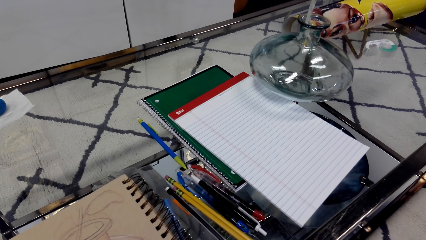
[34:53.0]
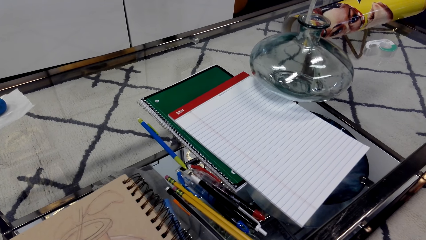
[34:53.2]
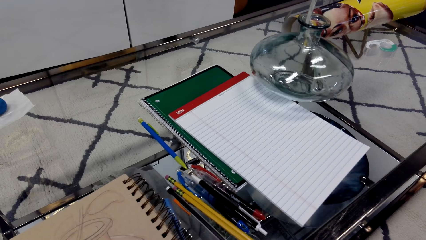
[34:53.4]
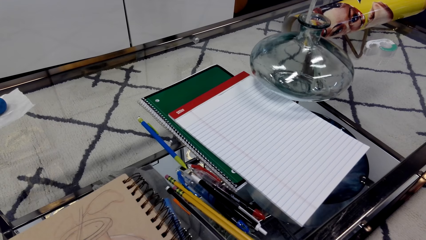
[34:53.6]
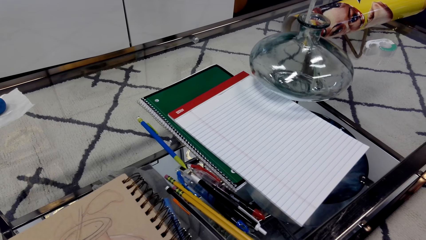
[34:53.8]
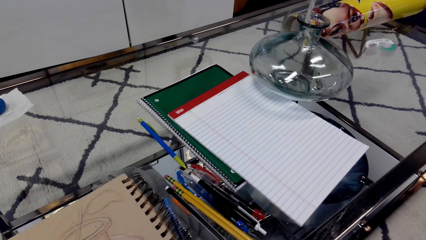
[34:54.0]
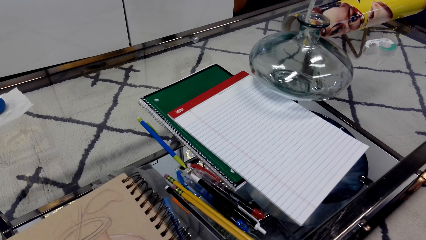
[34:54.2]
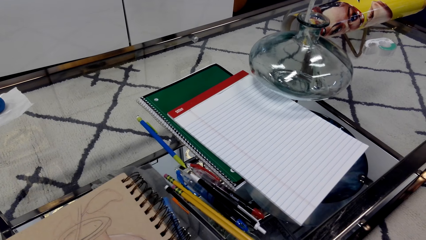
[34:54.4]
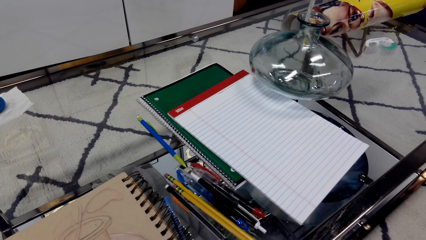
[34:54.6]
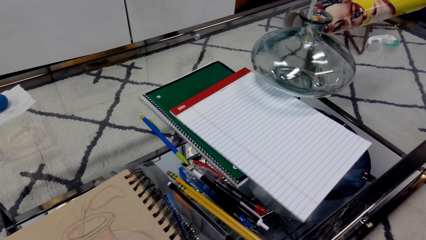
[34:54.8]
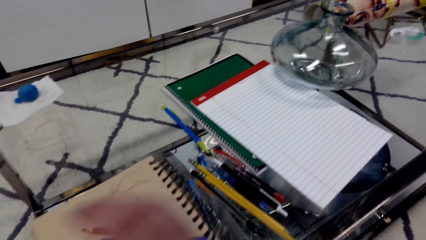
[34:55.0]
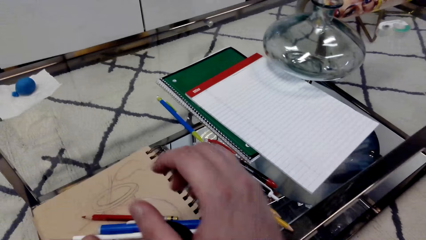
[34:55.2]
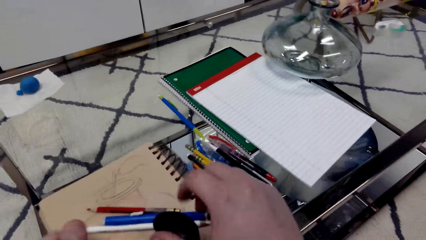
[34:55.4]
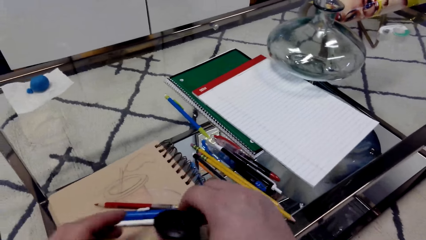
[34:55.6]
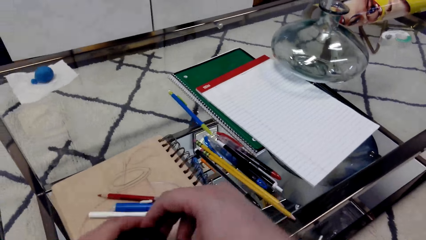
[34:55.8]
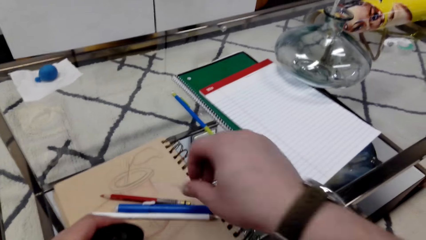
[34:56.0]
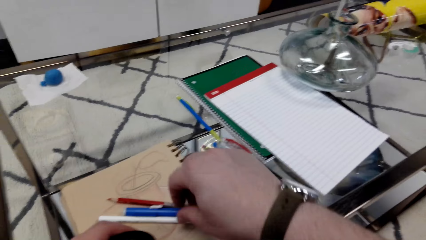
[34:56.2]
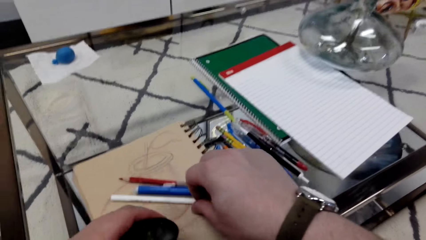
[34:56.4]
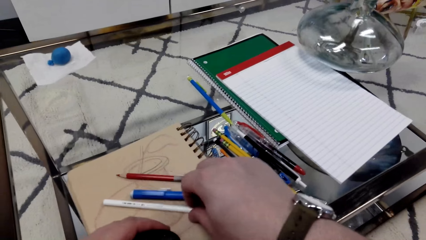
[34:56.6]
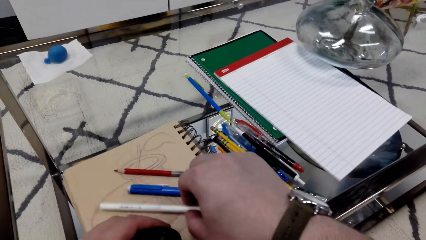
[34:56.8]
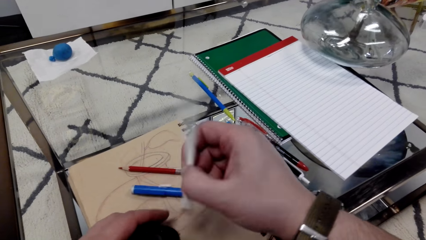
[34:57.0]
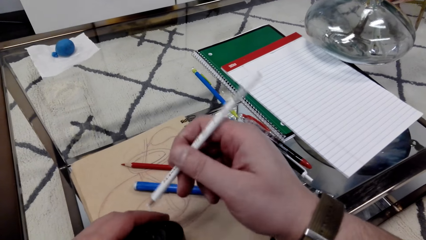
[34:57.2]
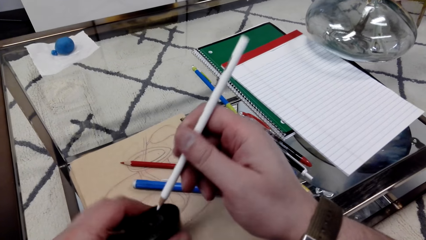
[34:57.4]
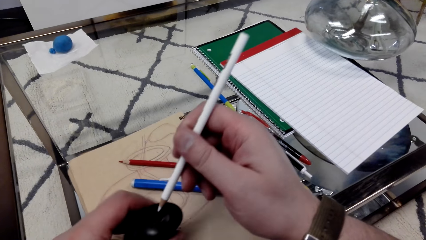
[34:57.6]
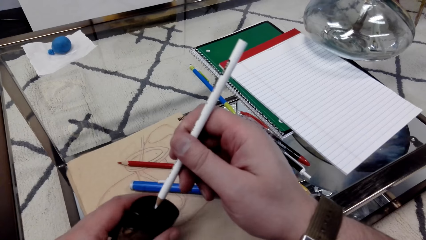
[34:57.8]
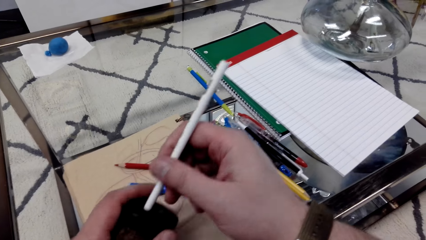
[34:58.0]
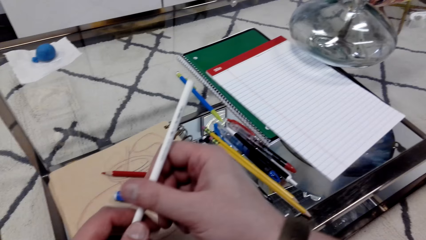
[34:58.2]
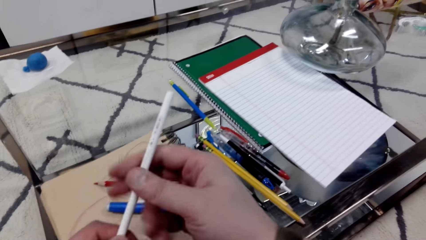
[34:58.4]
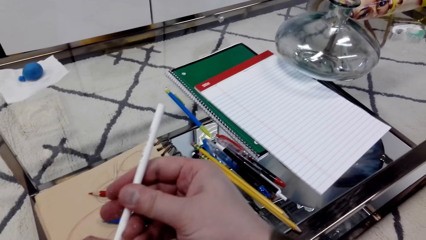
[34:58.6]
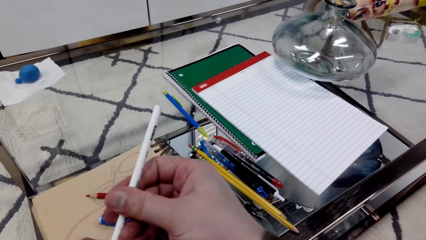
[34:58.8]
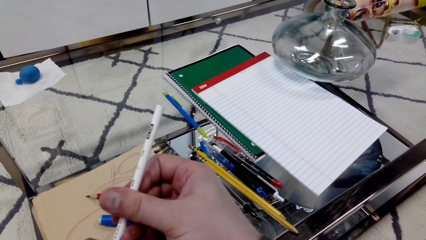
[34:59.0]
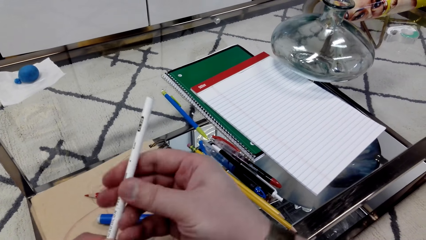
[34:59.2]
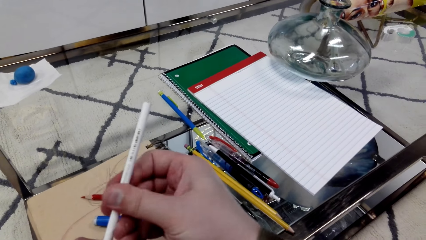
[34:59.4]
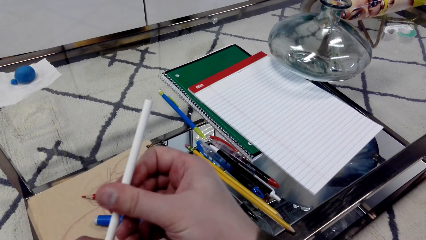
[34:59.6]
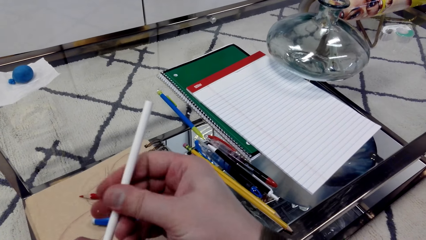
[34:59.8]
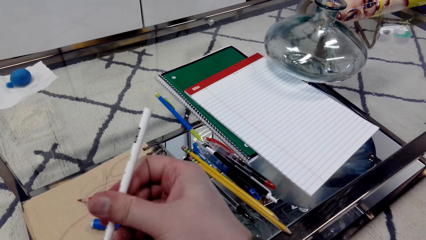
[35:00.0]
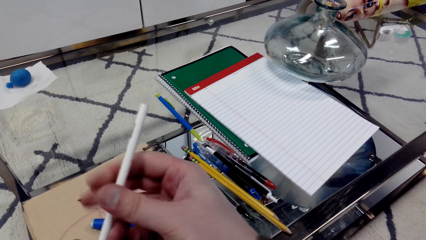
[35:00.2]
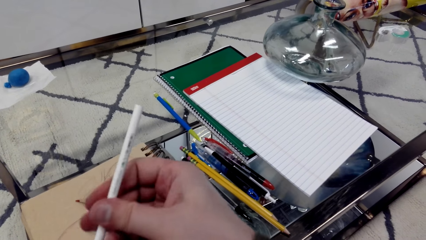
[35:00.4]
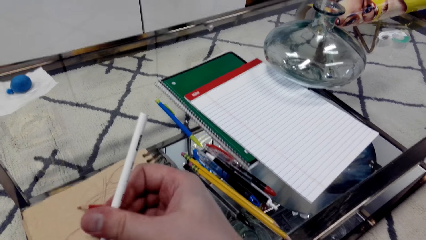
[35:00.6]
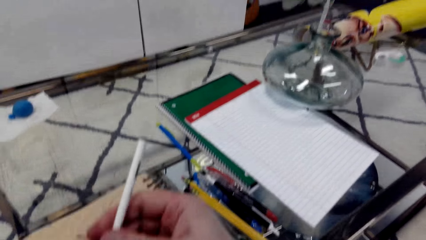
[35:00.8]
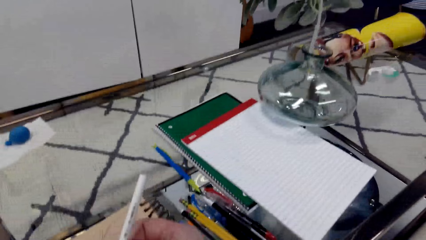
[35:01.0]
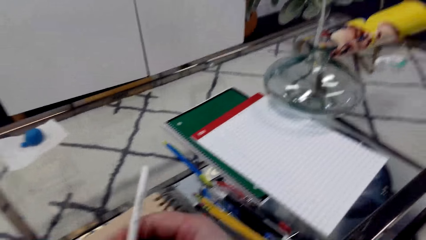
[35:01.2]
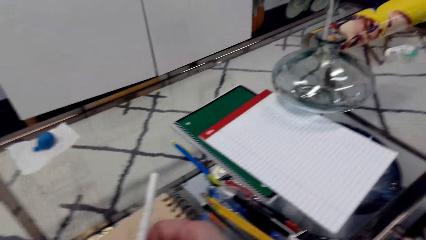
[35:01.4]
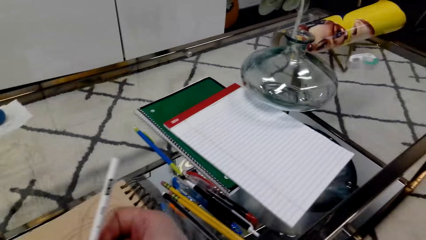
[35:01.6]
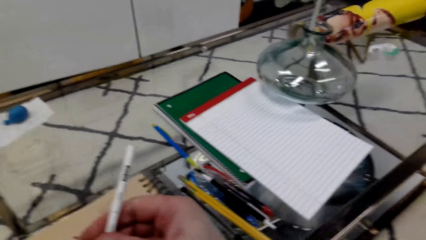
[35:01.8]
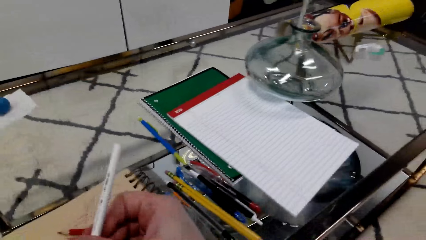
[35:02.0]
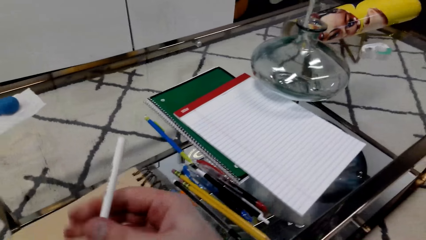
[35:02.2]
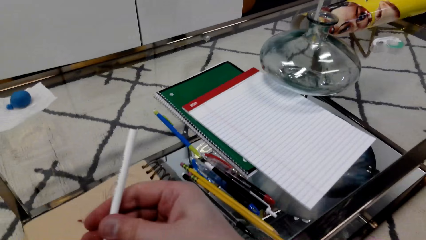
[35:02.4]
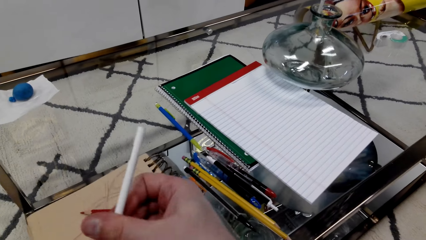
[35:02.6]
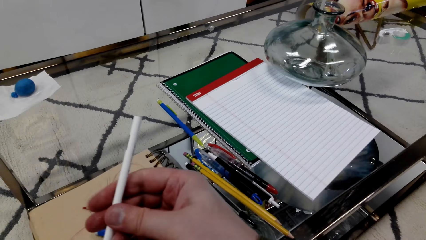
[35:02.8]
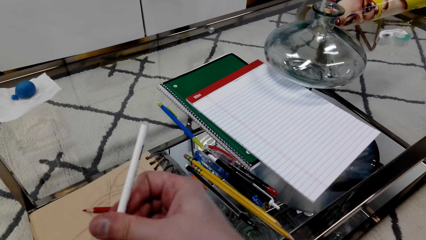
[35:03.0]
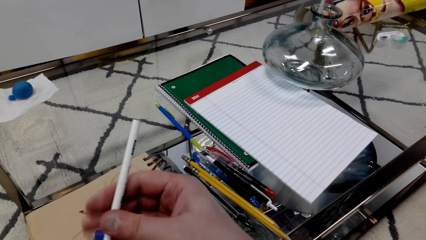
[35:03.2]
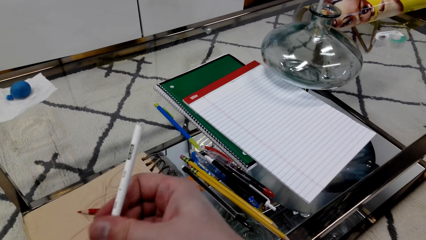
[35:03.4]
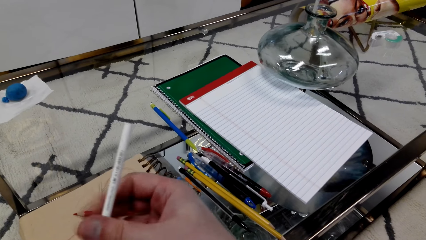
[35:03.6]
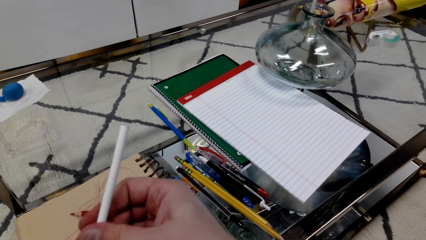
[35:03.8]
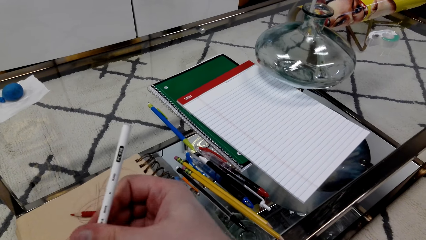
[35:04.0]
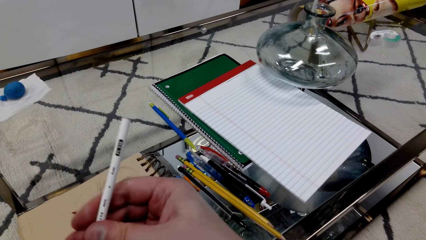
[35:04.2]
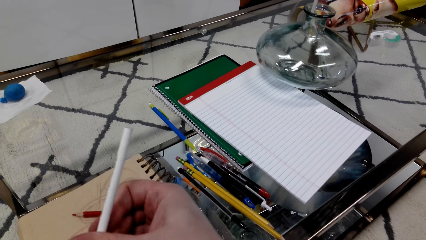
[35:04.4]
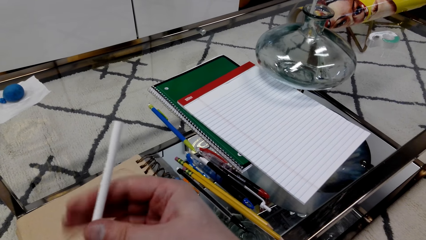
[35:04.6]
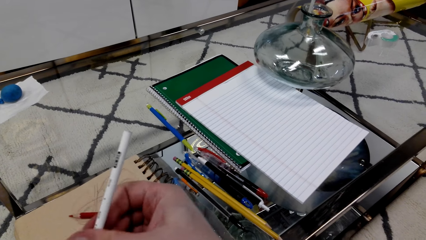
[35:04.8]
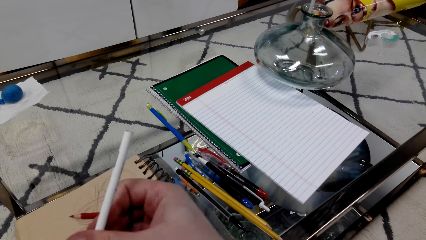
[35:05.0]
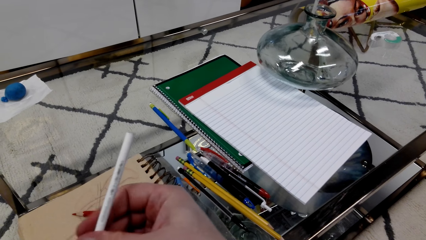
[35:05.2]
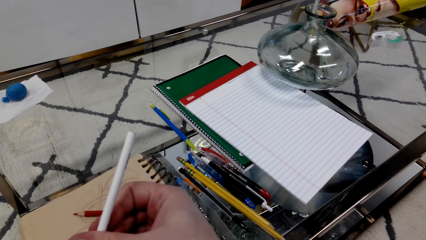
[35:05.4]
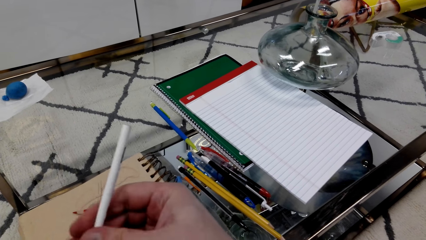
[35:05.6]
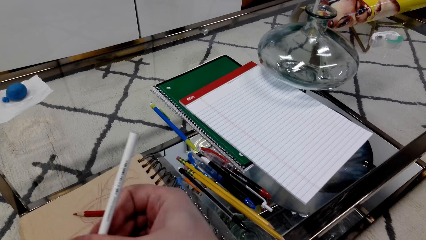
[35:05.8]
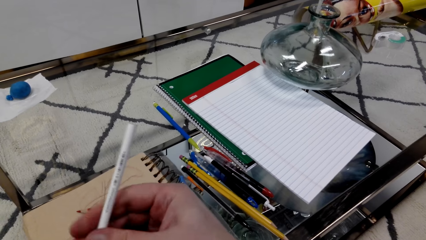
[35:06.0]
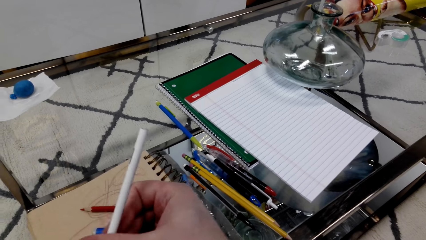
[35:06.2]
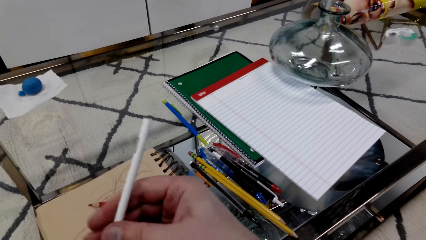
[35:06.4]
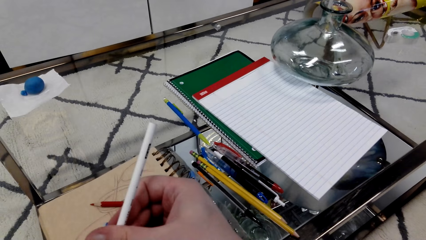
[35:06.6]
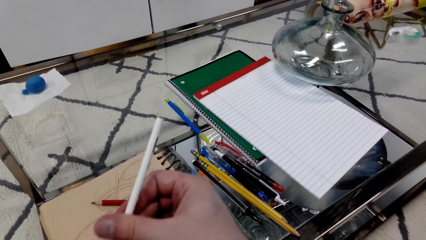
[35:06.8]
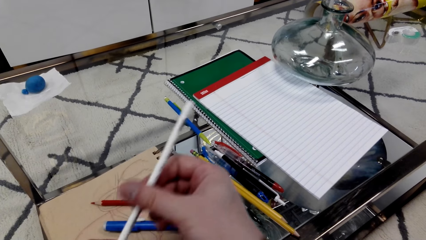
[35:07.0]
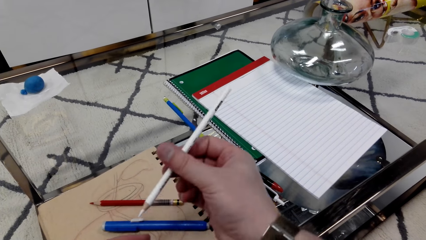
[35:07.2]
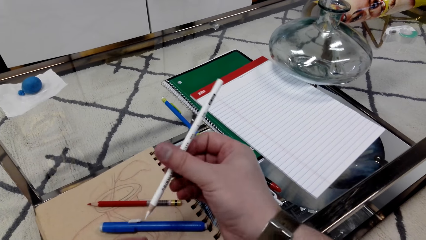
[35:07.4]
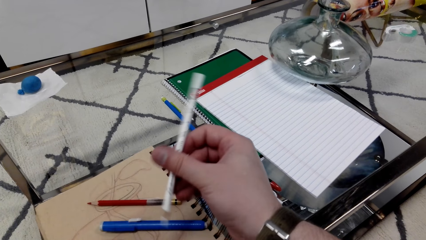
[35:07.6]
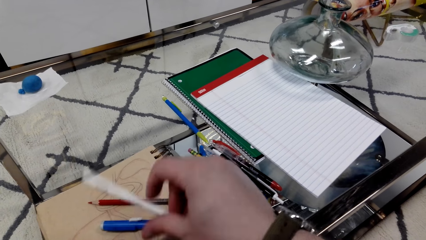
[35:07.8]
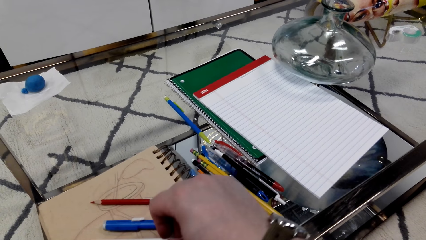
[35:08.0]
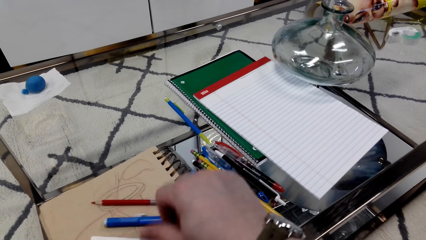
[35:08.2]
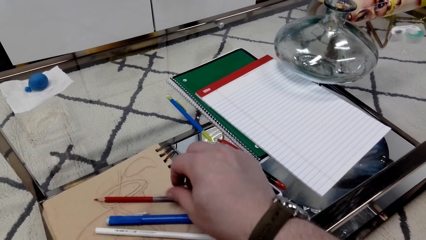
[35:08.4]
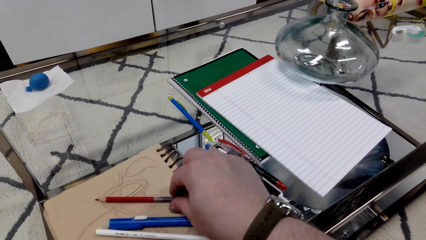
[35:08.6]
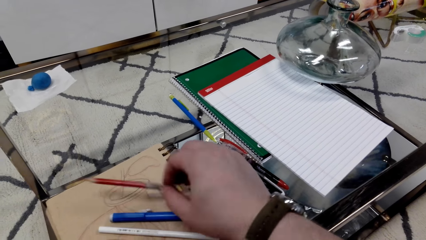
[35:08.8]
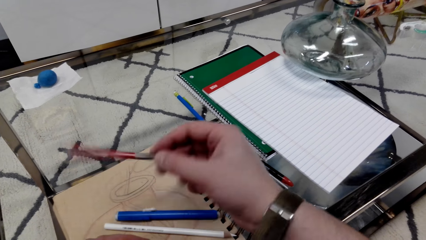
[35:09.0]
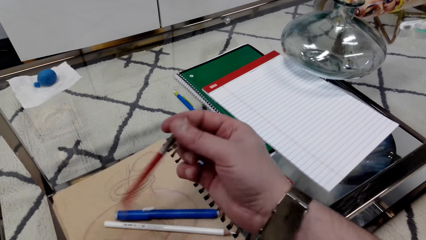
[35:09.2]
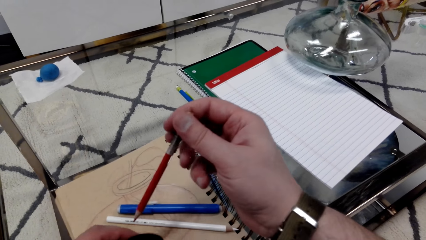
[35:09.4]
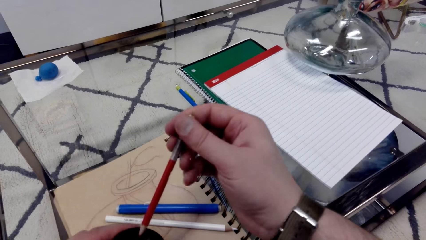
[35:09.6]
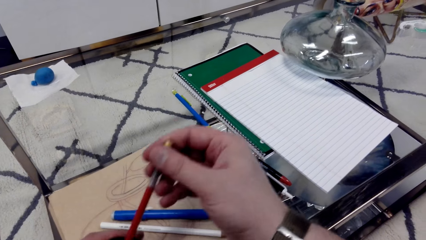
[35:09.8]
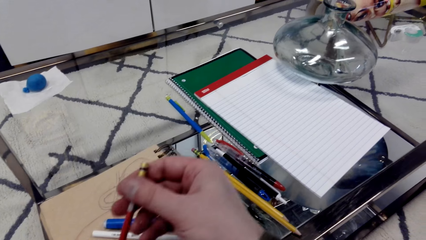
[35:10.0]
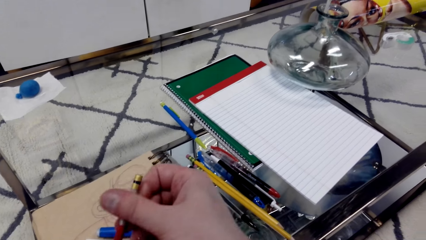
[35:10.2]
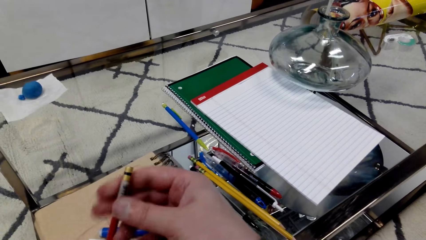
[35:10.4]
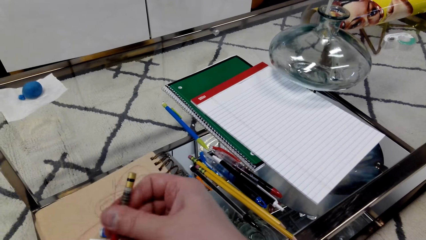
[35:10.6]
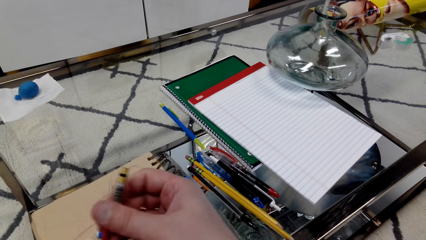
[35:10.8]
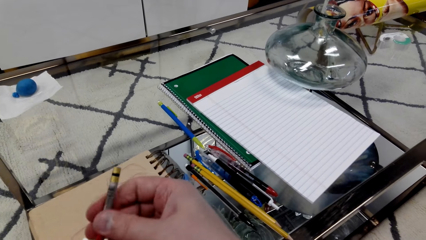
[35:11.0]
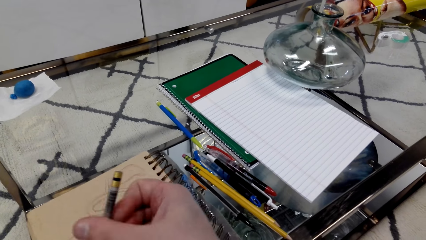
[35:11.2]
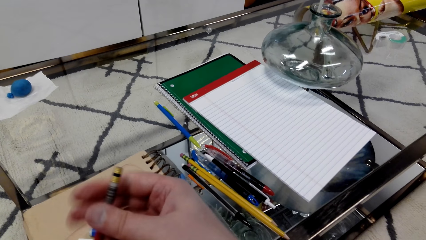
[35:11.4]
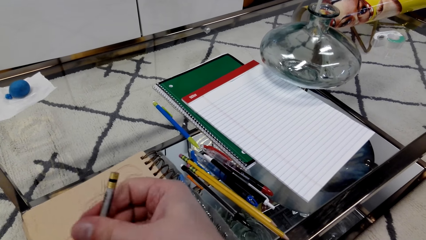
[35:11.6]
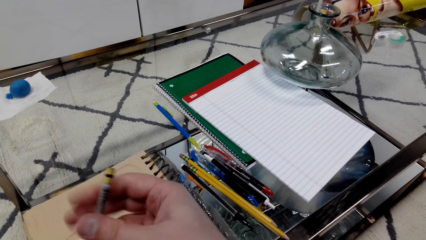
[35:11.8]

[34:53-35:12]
The camera wearer grabs a pencil. They sharpen the pencil. They grab the pencil and sharpen the pencil.
